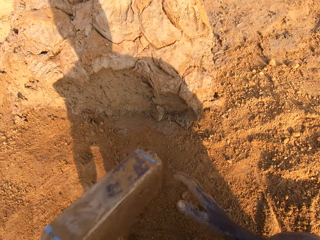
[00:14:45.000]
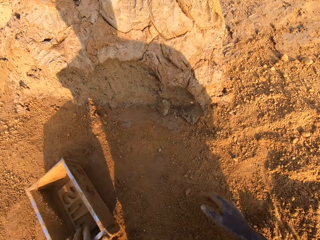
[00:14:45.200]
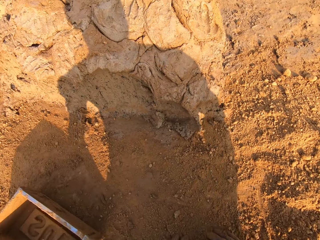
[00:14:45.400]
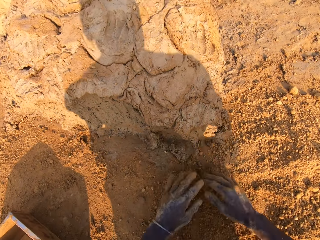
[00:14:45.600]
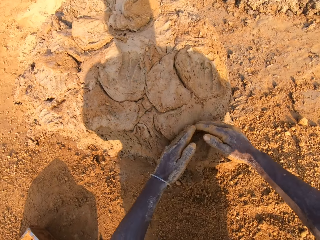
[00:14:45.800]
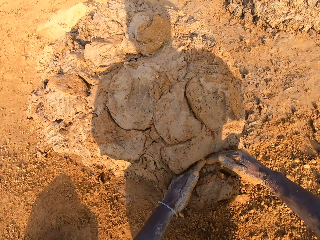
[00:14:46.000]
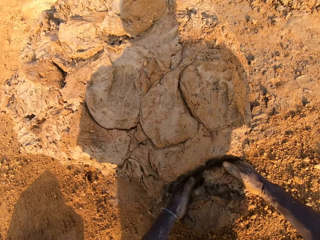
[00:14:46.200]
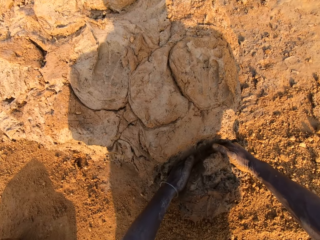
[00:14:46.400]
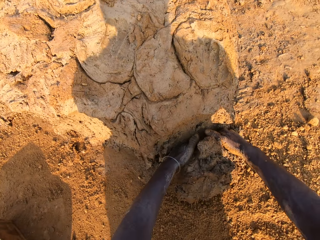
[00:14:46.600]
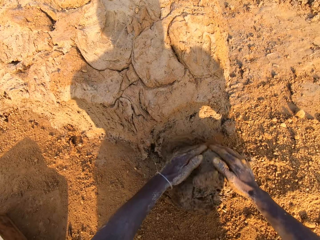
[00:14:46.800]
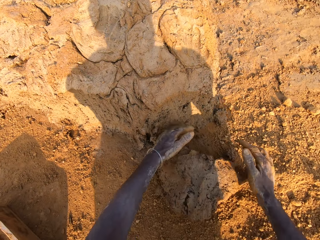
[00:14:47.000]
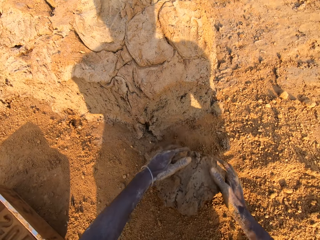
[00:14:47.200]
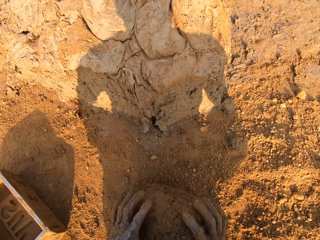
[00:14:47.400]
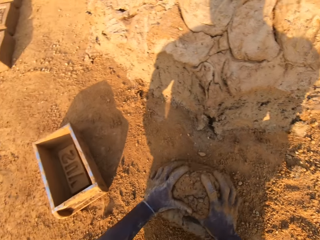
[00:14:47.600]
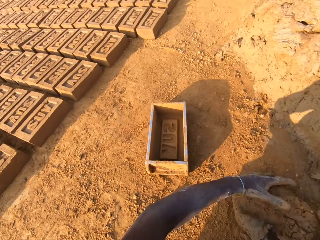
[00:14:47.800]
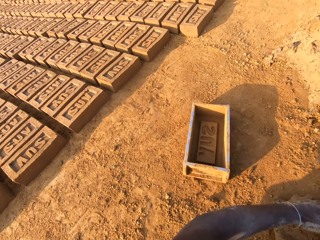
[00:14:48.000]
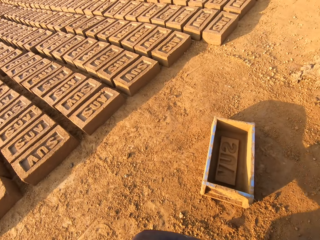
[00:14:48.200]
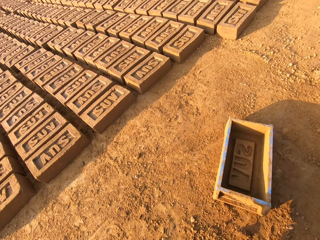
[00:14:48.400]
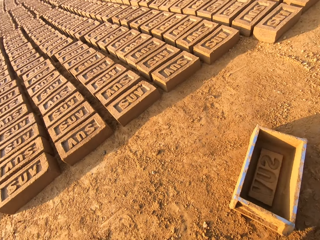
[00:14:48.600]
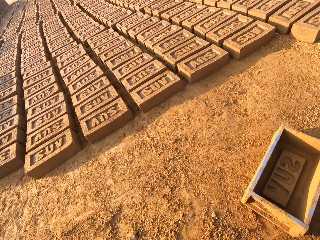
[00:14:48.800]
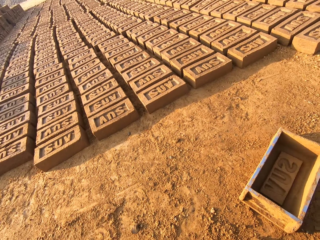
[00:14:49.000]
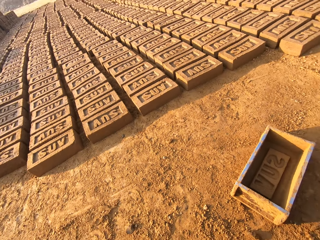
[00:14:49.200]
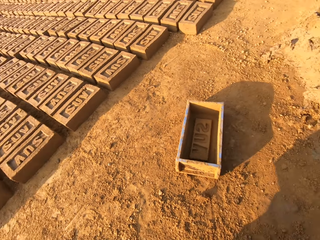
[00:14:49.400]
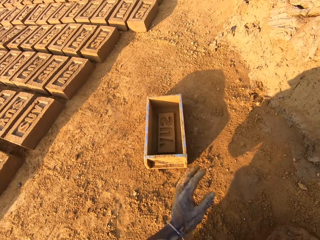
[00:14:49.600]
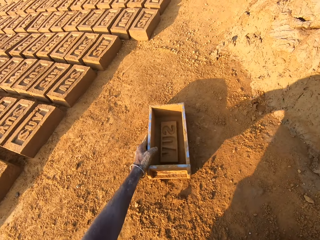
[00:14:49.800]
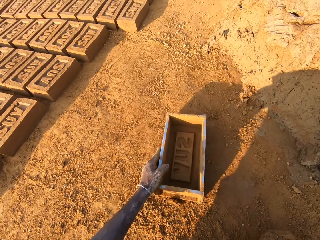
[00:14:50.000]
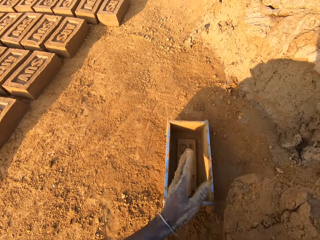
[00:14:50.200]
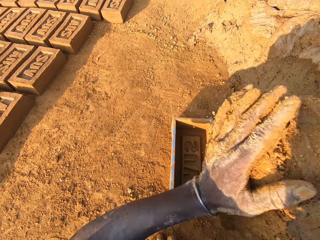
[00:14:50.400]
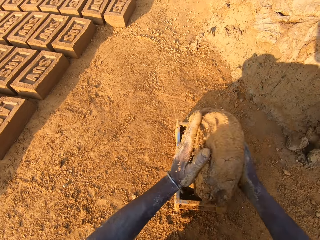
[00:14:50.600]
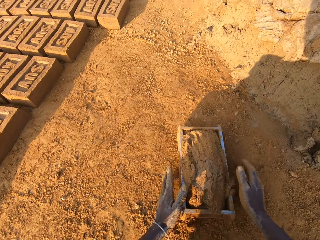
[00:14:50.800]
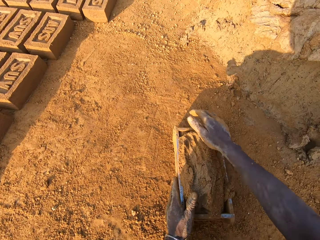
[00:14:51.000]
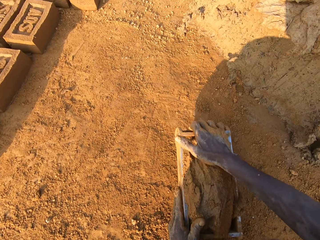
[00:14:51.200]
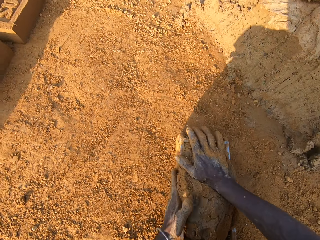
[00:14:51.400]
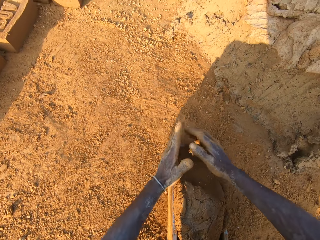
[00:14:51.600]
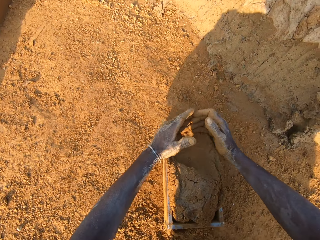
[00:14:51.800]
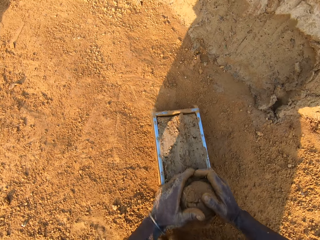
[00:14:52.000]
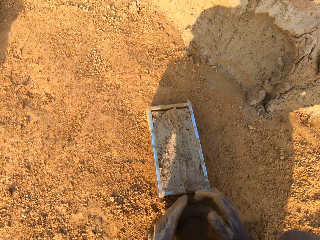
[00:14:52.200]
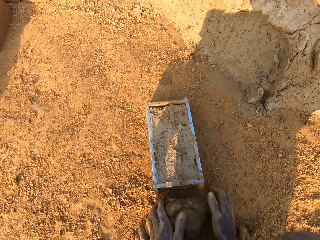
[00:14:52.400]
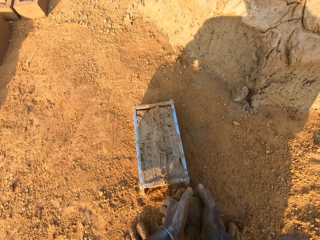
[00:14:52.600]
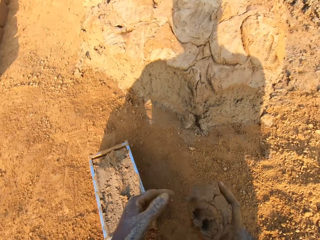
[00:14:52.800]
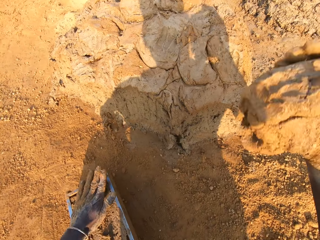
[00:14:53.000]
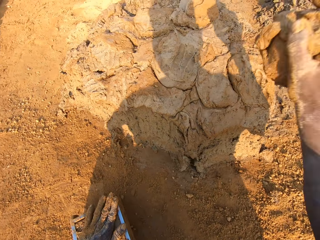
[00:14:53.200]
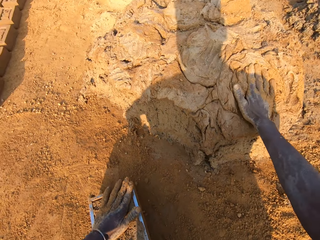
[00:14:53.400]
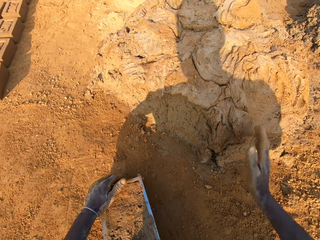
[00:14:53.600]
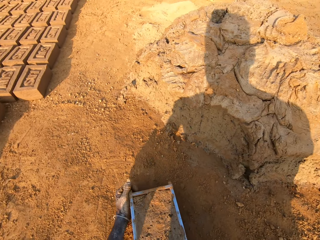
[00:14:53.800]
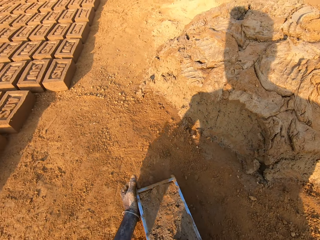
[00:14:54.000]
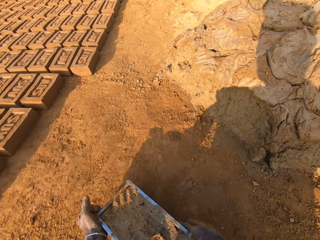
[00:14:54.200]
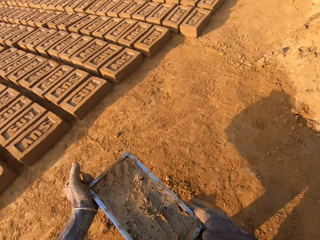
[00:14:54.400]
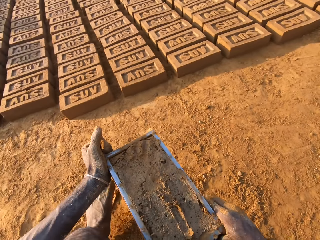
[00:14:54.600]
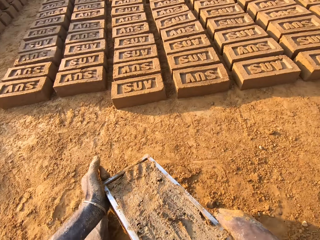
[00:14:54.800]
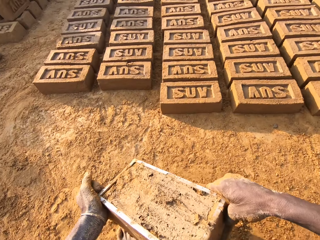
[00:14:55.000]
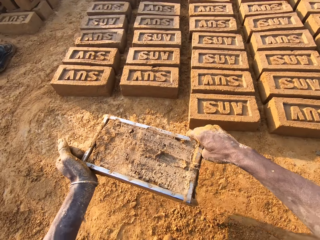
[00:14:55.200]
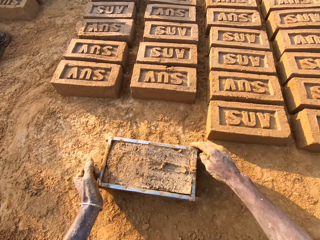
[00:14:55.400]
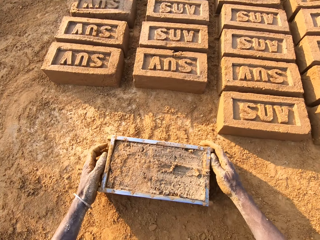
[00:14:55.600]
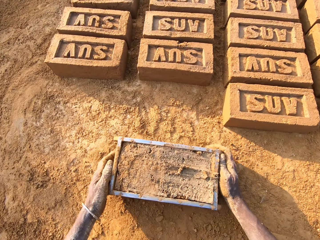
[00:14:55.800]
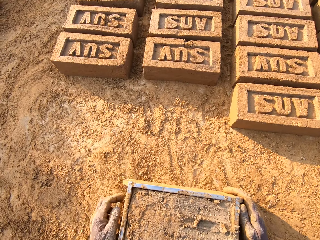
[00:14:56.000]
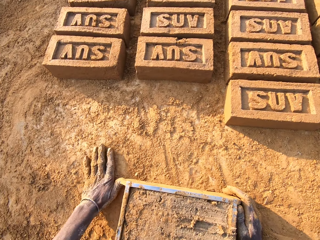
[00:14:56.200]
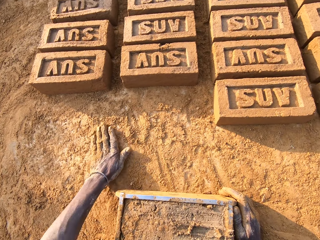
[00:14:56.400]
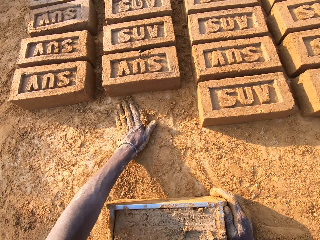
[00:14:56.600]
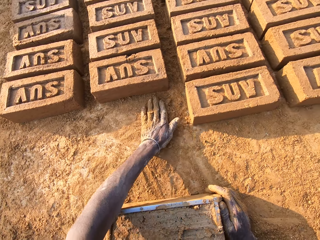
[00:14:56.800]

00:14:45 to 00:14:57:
The camera wearer puts the container or pan down. He takes some mud or clay from the floor. He rolls the mud on the sand on the floor. He stares at the bricks. He moves the pan forward with his left hand and puts the mud in the pan. He presses the mud in the pan with his right hand. He removes excess mud in the pan with his hands. He picks up the clay. He throws the mud in his hand on other mud on the floor. He turns around with the pan in his hand. He moves the container. He drops the pan on the floor. He scrubs his hand on the sand on the floor.

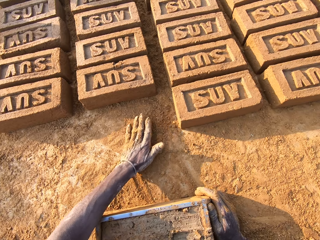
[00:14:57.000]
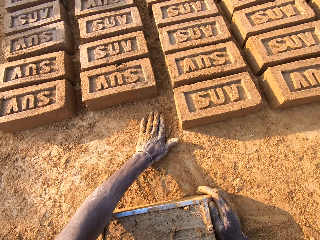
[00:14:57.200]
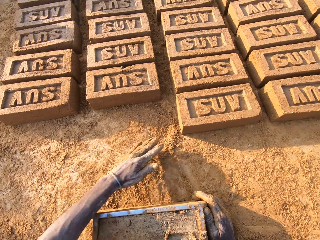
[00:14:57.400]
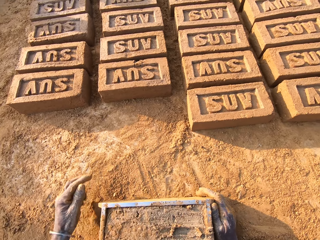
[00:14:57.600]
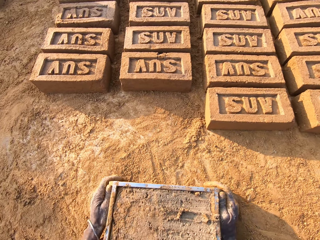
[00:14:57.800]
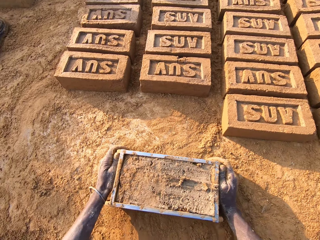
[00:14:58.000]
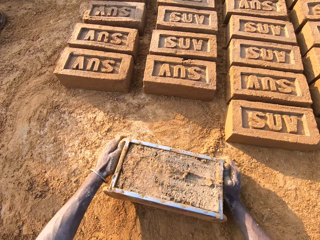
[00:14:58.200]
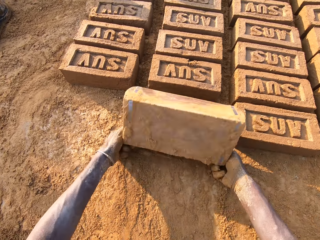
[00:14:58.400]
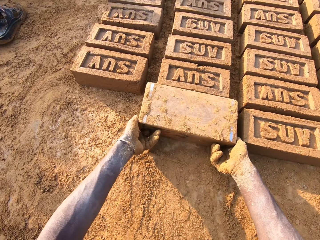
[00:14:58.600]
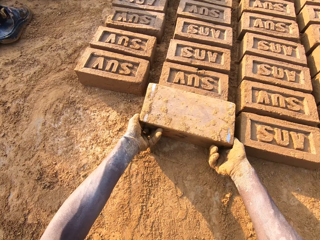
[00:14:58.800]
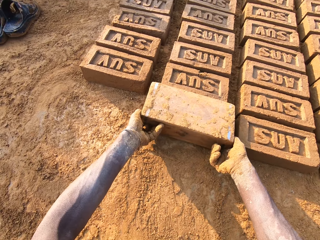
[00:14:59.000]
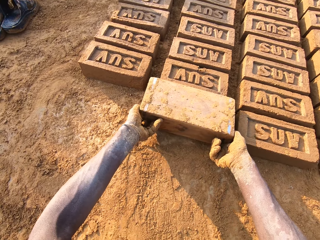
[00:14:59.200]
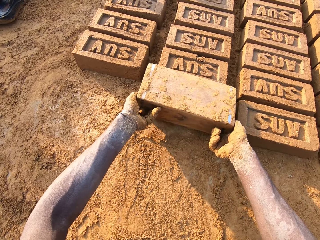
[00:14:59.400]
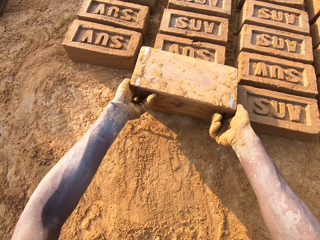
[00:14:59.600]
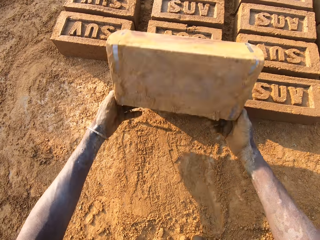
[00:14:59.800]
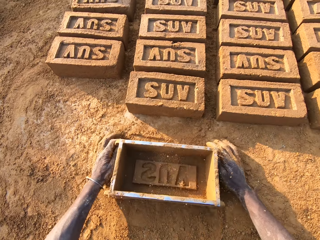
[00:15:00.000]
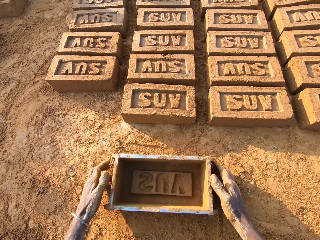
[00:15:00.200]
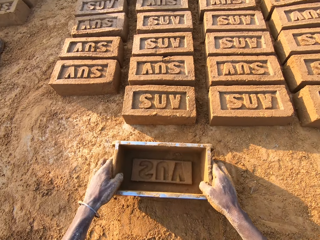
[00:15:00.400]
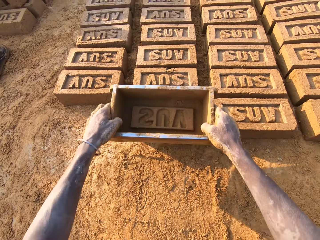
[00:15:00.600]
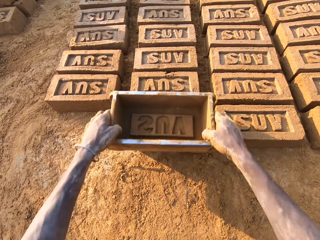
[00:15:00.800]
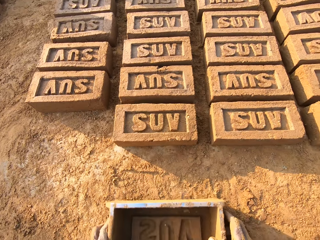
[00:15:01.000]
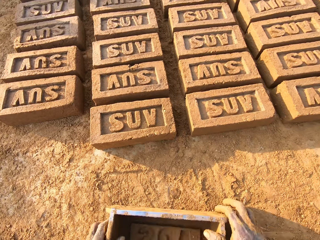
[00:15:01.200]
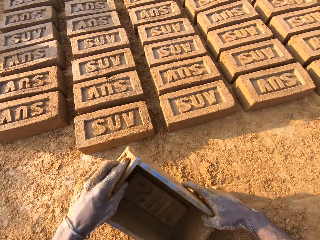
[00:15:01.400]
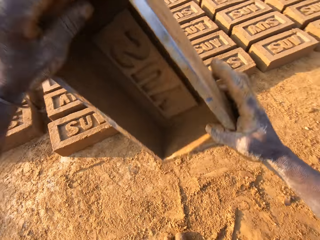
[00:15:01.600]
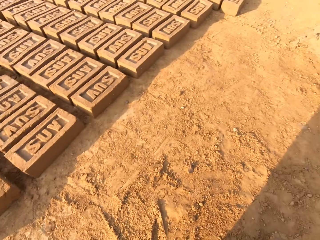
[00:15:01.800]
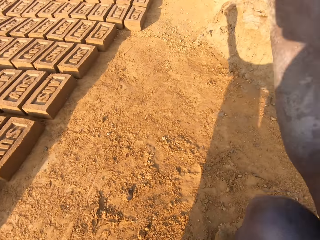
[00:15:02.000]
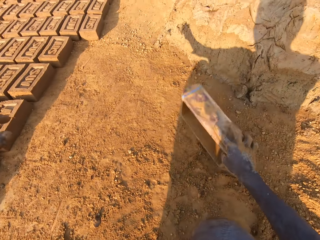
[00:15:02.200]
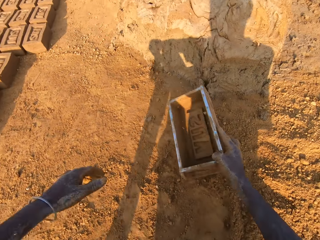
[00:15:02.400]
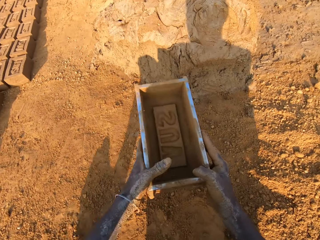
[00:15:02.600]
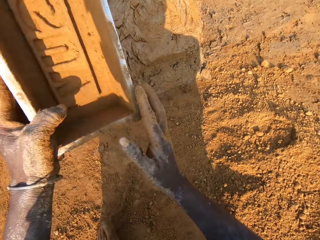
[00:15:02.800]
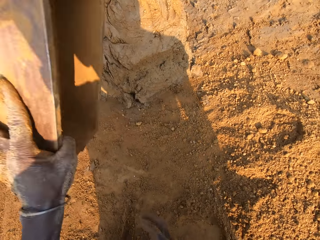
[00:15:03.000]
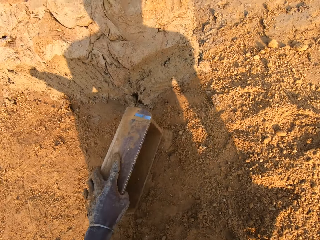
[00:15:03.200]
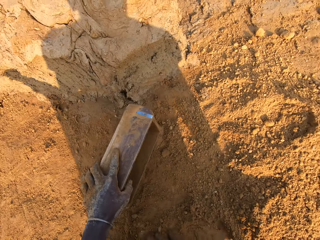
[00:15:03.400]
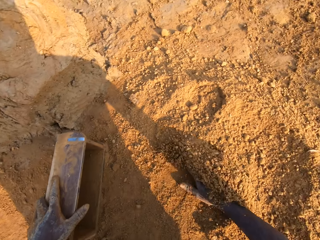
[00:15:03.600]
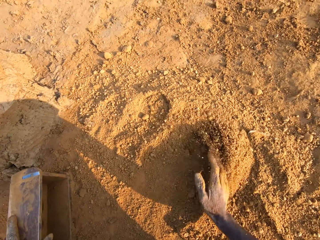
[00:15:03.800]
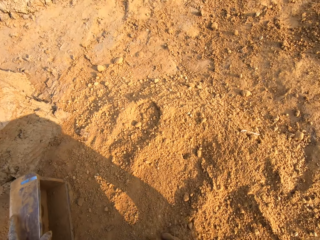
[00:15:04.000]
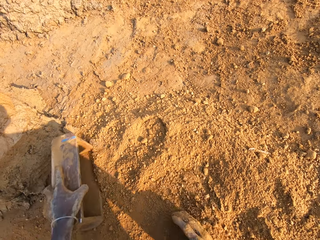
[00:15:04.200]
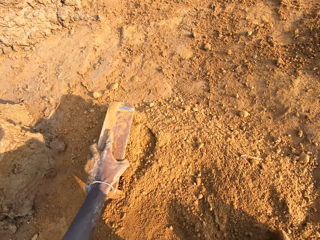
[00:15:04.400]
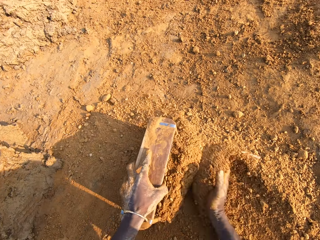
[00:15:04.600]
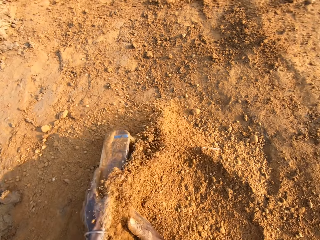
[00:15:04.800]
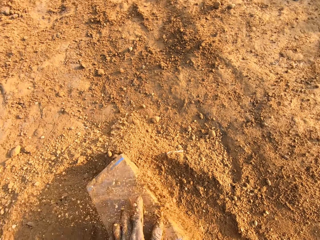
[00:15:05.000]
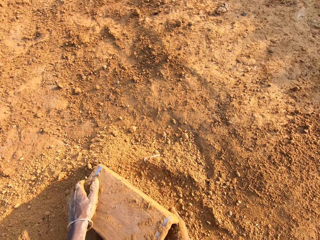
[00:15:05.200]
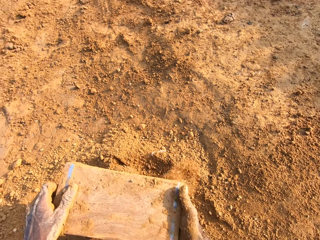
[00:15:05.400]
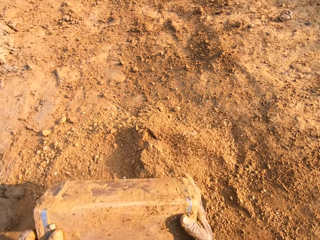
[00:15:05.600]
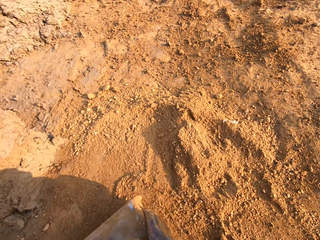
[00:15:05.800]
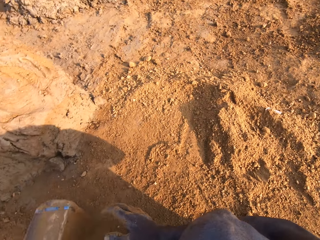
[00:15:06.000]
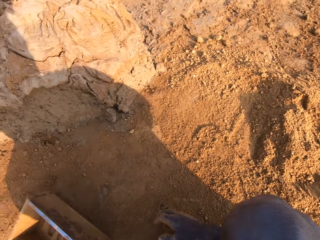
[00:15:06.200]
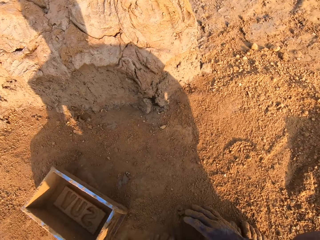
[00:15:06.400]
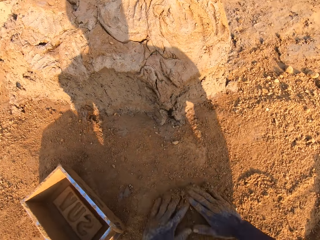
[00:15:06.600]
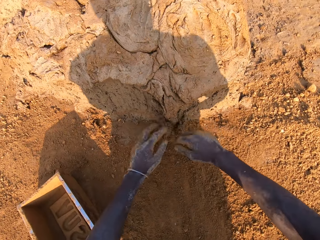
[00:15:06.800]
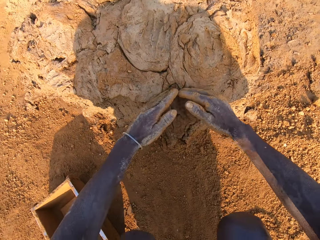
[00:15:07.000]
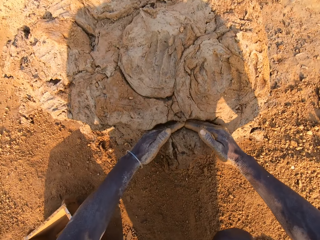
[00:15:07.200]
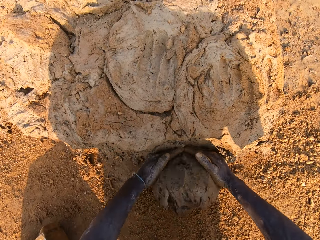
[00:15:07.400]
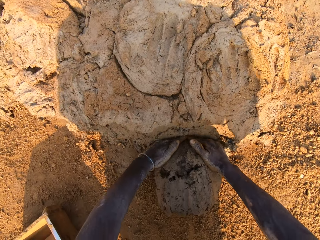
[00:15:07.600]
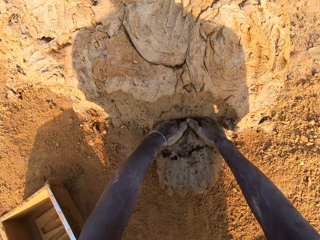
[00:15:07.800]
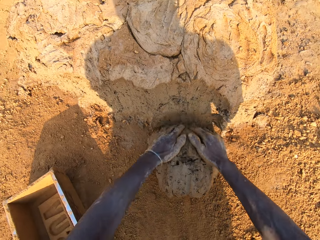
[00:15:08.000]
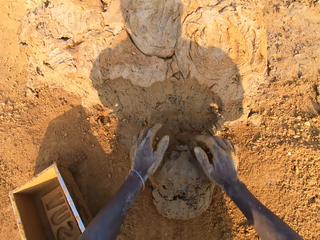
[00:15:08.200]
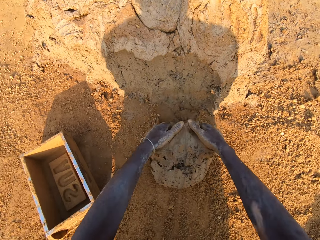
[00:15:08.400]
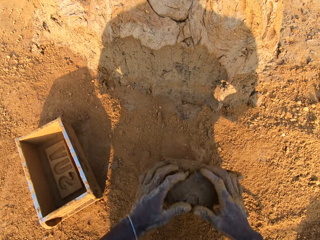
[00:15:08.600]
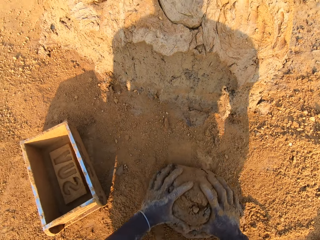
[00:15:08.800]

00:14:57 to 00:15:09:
The camera wearer removes sand. He moves the container or pan. He turns the pan on the floor upside down. He removes the mold mud from the pan on the floor. He lifts the container and puts the container down. He hits the top of the mold mud with the pan. He stares at the container. He turns around. He hits the pan on the floor. He spreads the sand on the floor. He puts some sand in the pan with his right hand. He removes the pan from the sand. He pours the sand down. He rubs his hands on the sand. He takes some mud from the floor. He rolls the mud on the sand on the floor.
